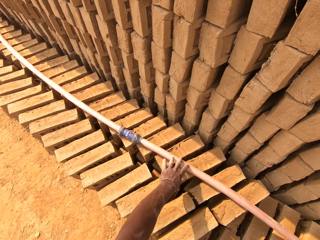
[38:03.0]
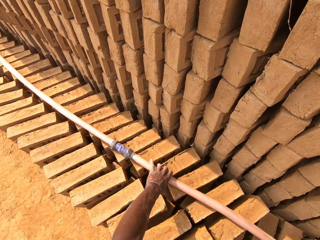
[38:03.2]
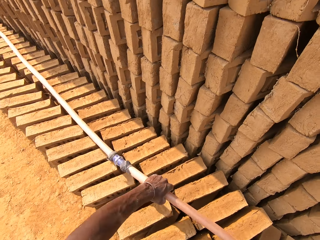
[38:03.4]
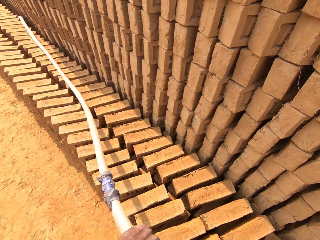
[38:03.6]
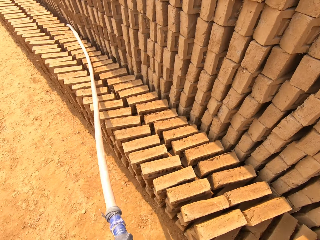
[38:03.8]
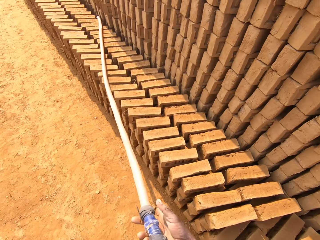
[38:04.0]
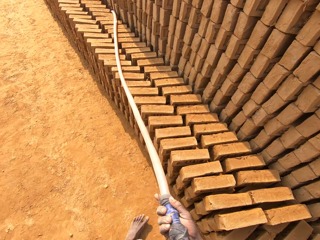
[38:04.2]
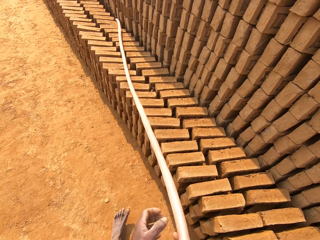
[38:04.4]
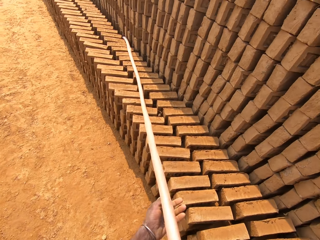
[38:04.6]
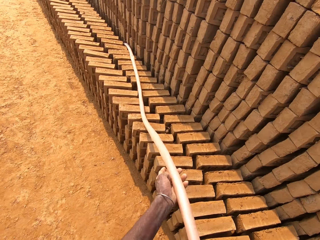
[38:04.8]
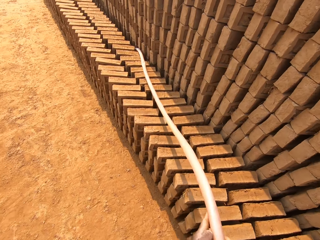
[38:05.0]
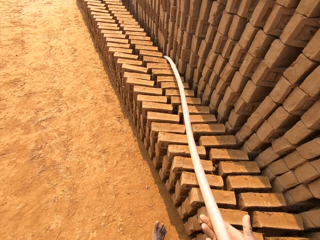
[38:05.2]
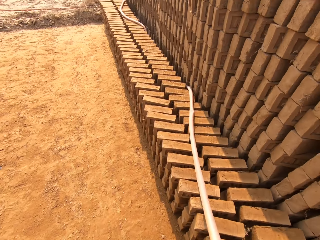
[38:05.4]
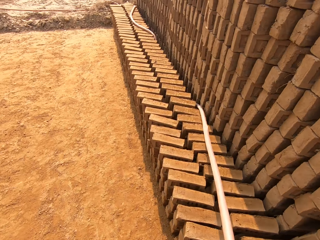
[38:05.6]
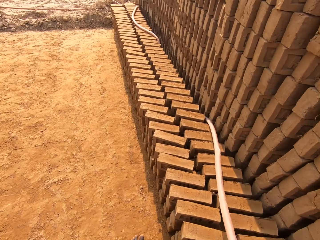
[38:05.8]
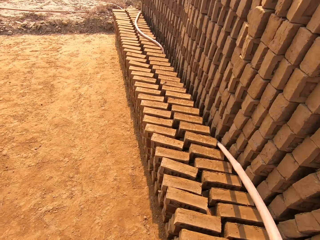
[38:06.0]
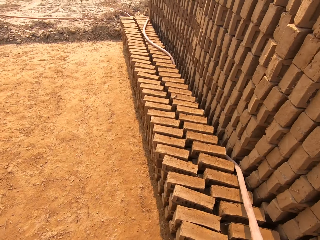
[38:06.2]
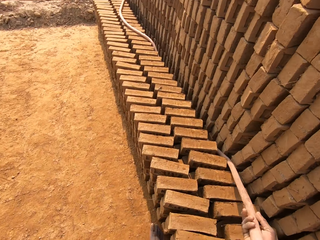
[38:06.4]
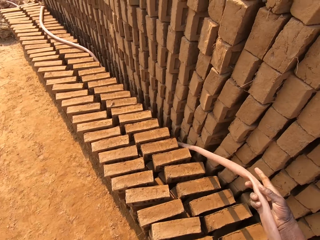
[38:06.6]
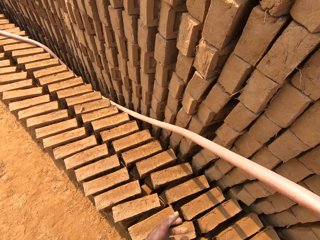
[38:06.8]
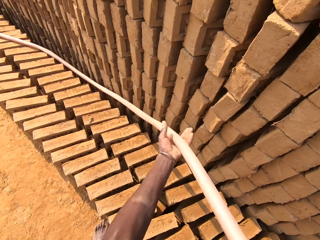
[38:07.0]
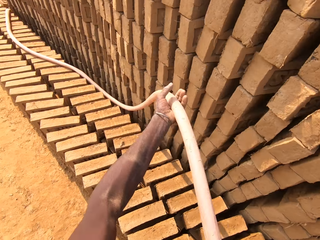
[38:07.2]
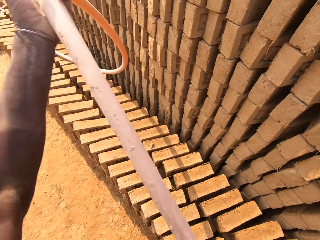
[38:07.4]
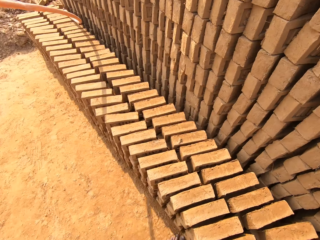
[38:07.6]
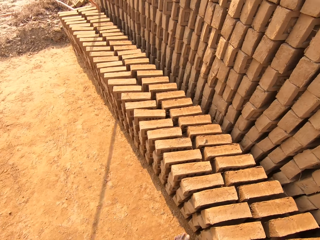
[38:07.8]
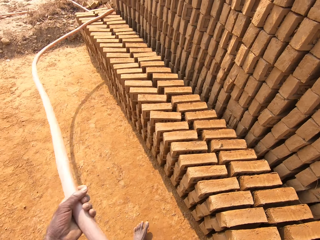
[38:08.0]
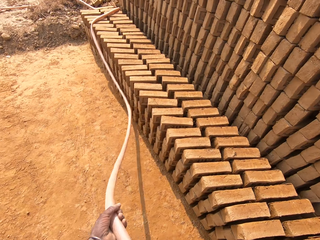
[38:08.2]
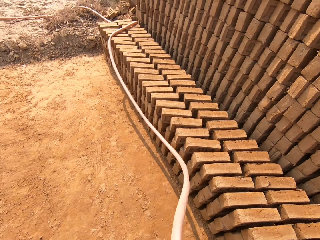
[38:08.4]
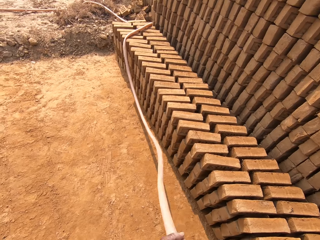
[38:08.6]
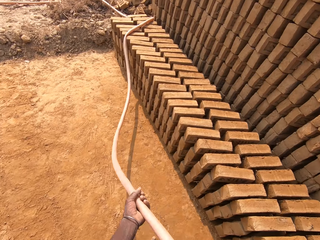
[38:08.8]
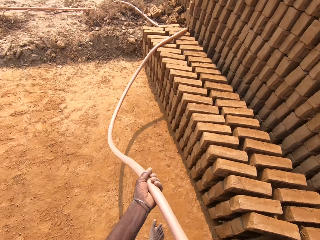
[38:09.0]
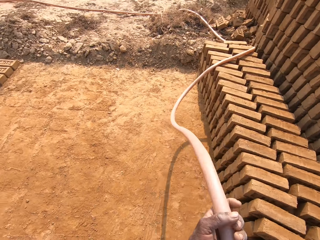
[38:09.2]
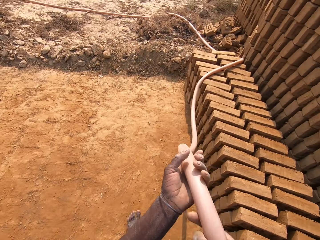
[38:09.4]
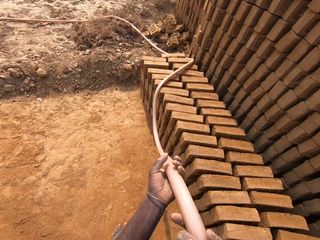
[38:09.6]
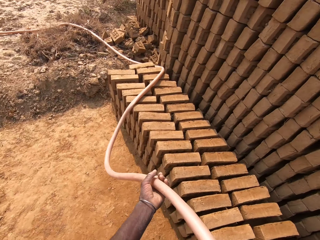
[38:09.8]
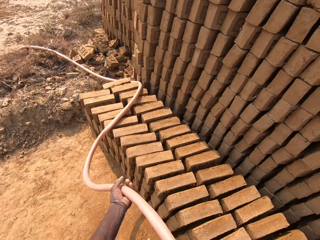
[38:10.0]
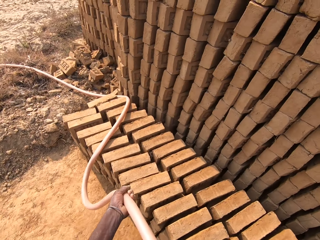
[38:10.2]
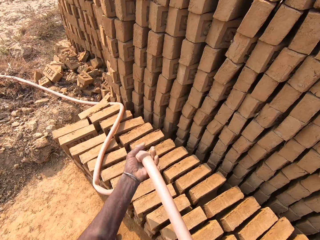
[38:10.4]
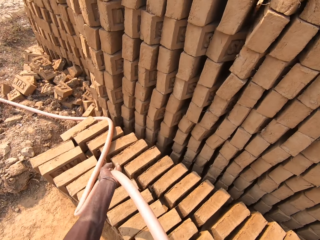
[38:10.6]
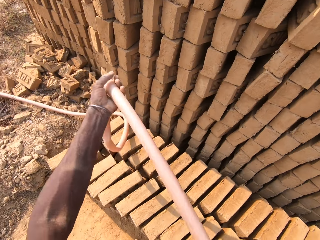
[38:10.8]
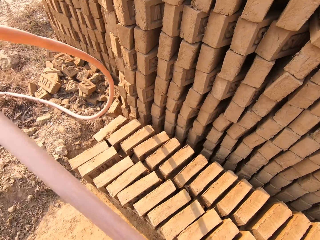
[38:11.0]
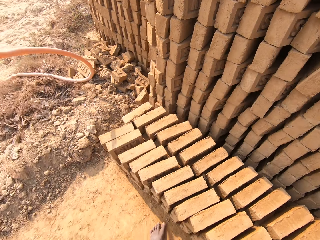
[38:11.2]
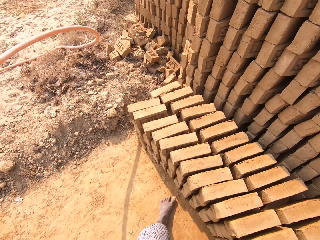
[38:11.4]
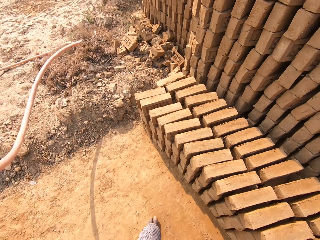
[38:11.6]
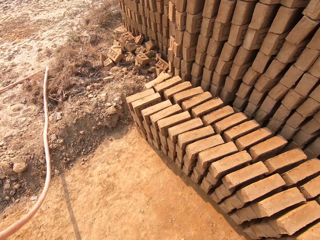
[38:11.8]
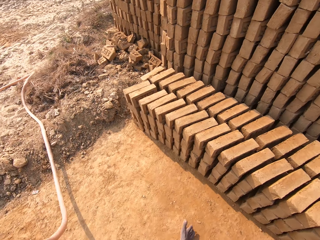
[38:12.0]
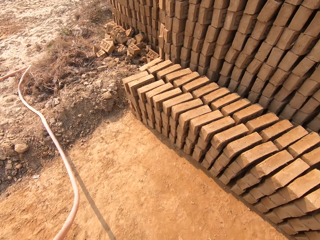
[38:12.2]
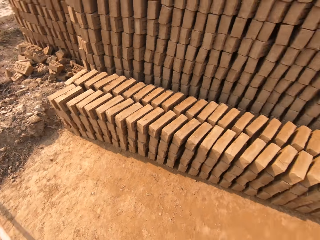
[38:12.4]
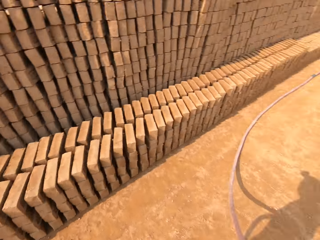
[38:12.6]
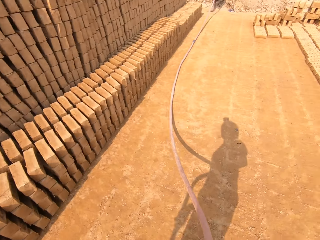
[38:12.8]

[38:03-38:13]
The camera wearer moves a pipe. They pull the pipe. They walk along the blocks. They pull the pipe from the bricks.

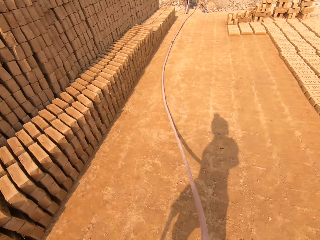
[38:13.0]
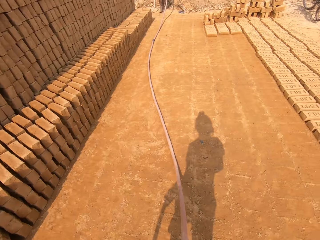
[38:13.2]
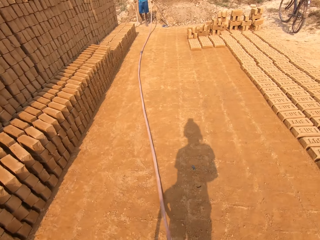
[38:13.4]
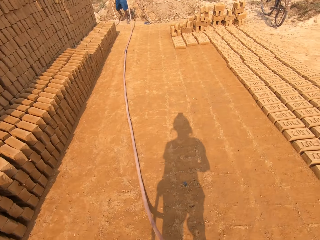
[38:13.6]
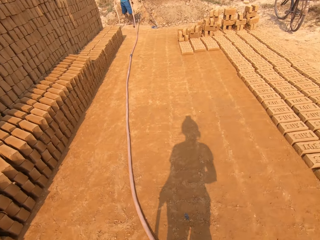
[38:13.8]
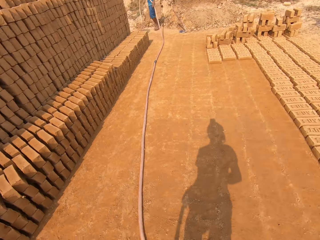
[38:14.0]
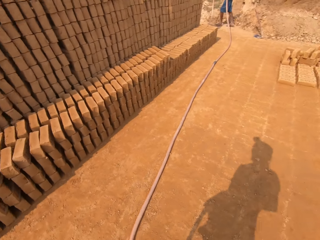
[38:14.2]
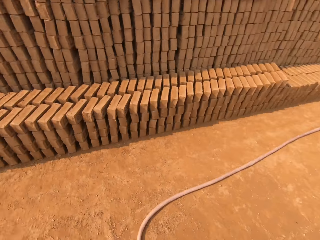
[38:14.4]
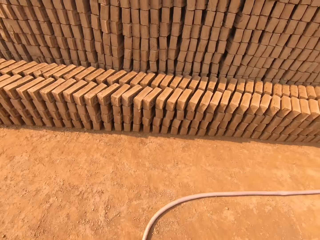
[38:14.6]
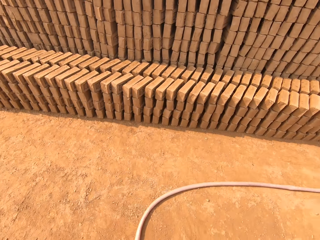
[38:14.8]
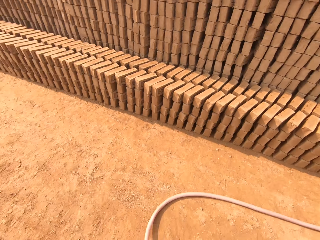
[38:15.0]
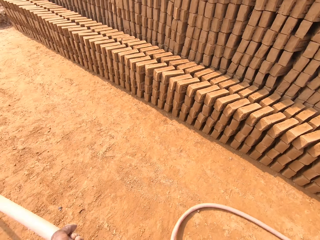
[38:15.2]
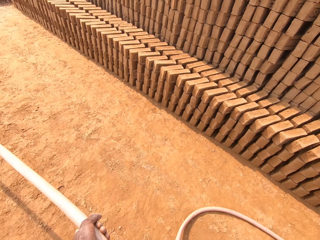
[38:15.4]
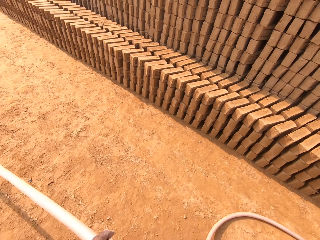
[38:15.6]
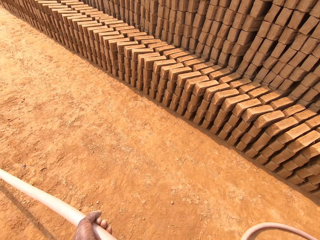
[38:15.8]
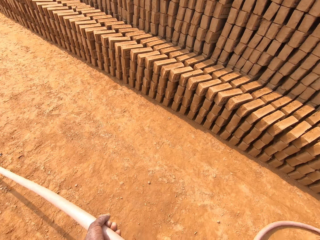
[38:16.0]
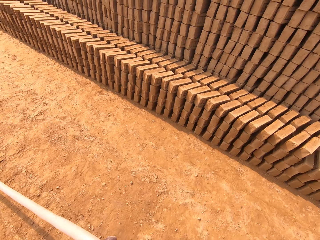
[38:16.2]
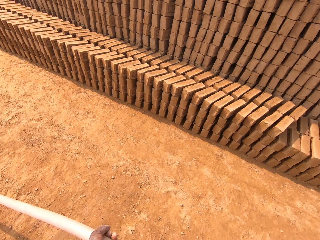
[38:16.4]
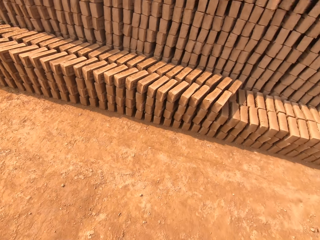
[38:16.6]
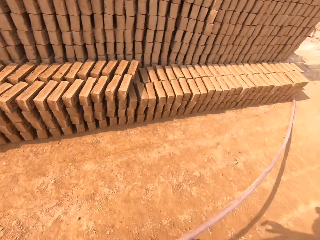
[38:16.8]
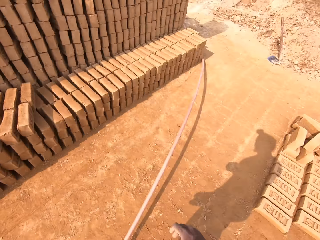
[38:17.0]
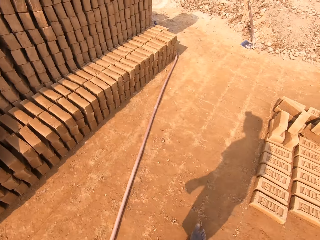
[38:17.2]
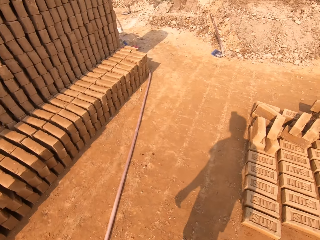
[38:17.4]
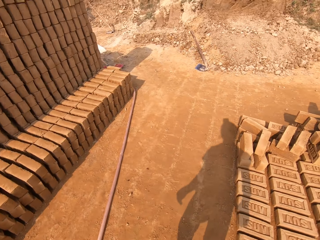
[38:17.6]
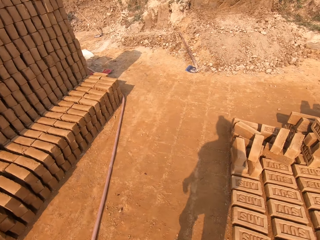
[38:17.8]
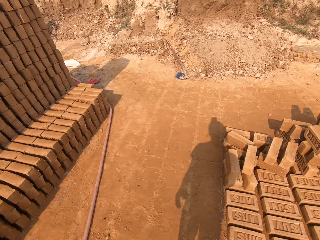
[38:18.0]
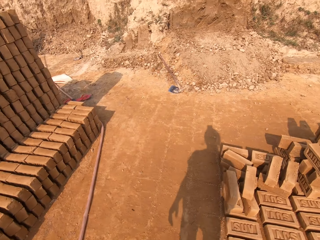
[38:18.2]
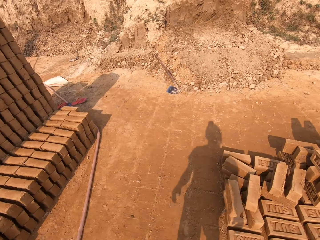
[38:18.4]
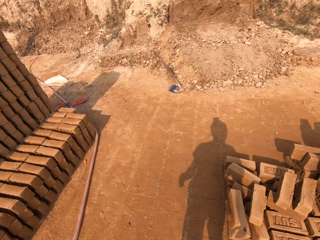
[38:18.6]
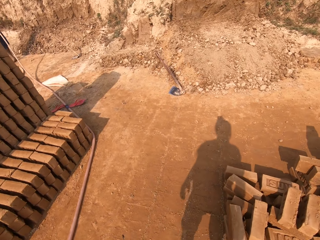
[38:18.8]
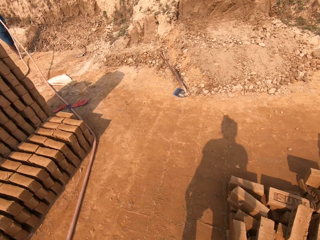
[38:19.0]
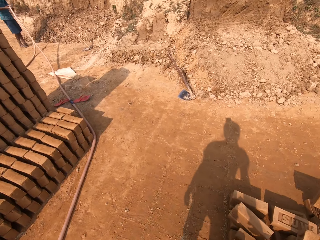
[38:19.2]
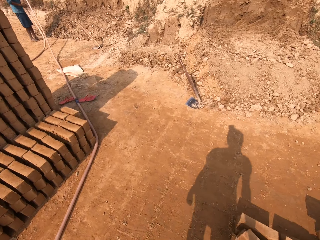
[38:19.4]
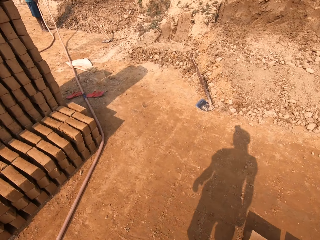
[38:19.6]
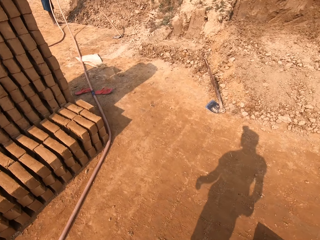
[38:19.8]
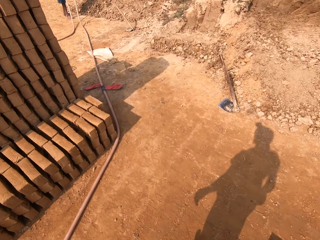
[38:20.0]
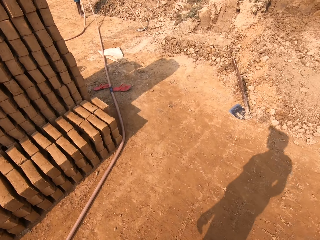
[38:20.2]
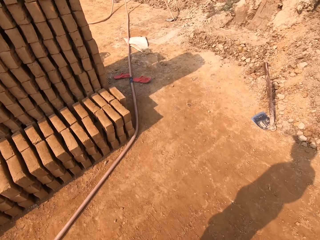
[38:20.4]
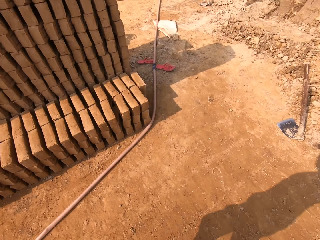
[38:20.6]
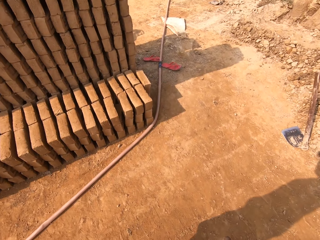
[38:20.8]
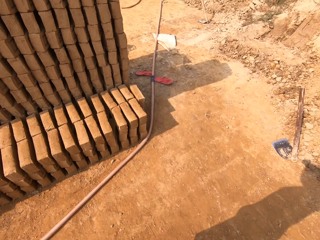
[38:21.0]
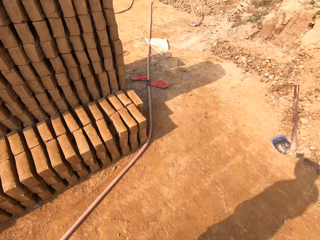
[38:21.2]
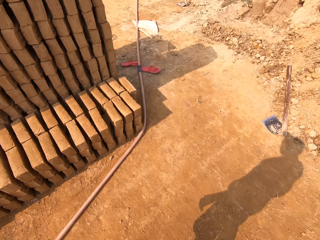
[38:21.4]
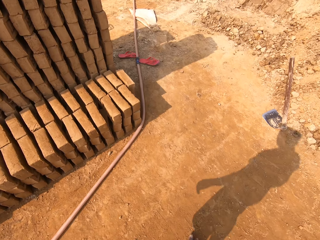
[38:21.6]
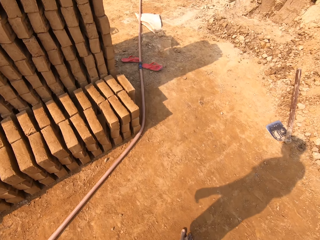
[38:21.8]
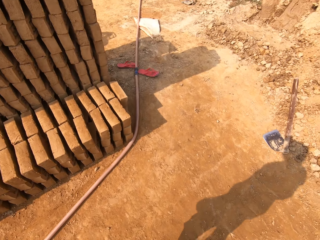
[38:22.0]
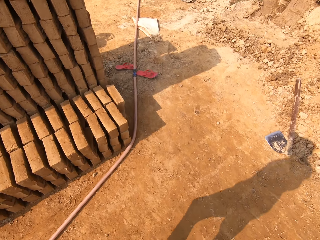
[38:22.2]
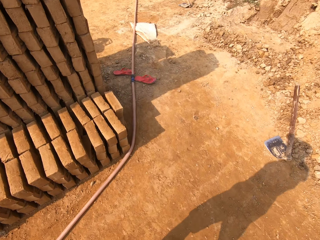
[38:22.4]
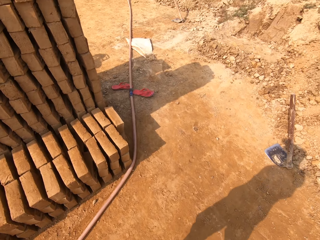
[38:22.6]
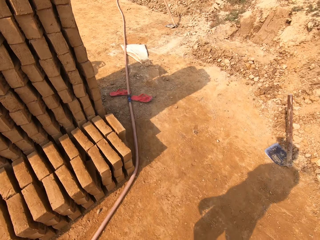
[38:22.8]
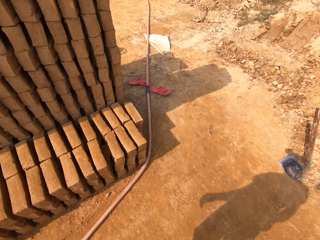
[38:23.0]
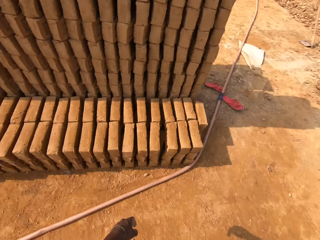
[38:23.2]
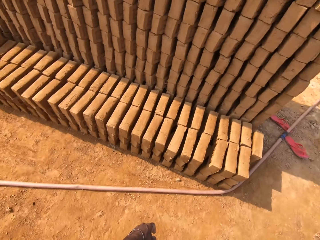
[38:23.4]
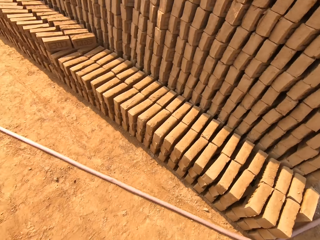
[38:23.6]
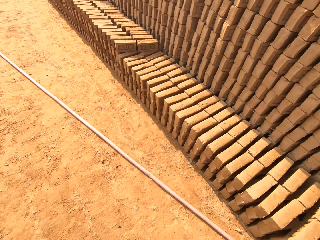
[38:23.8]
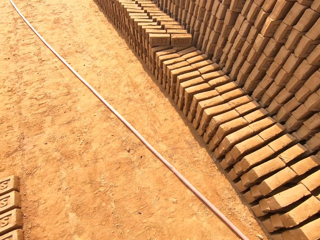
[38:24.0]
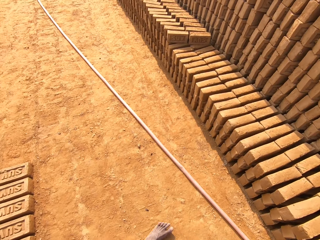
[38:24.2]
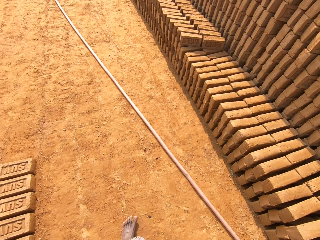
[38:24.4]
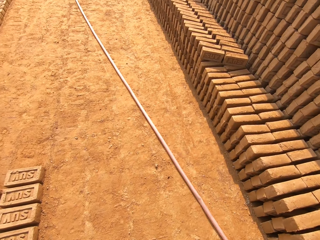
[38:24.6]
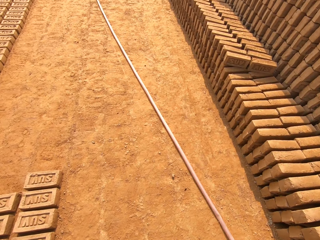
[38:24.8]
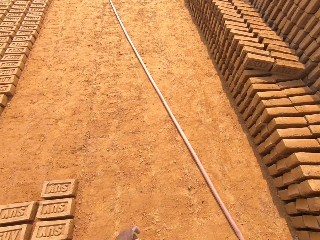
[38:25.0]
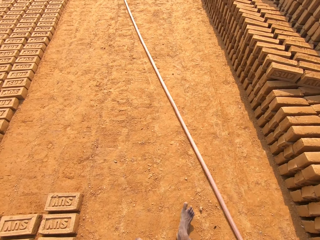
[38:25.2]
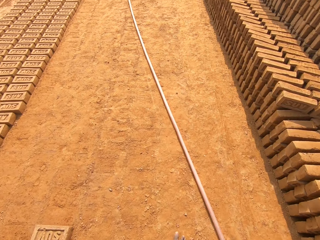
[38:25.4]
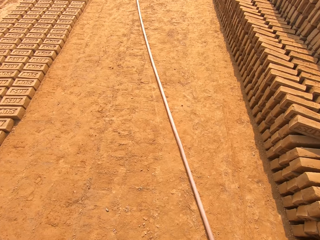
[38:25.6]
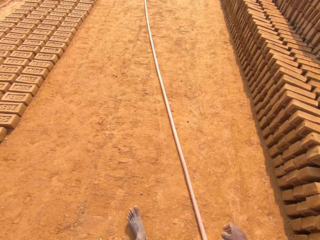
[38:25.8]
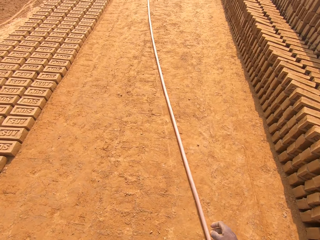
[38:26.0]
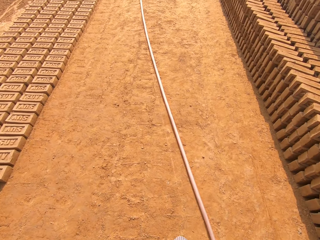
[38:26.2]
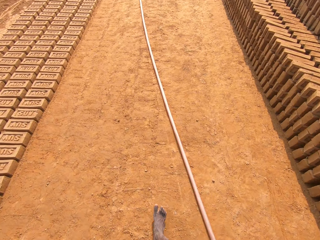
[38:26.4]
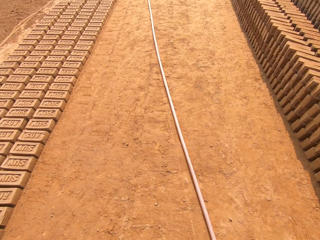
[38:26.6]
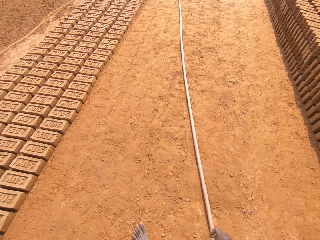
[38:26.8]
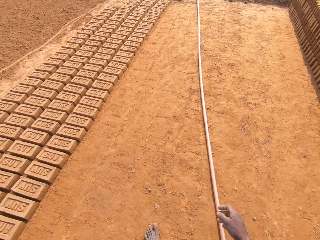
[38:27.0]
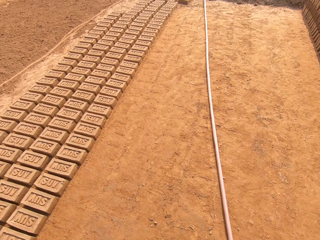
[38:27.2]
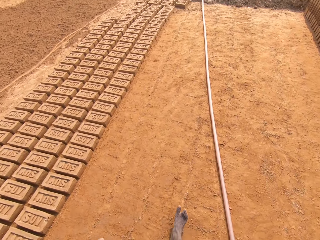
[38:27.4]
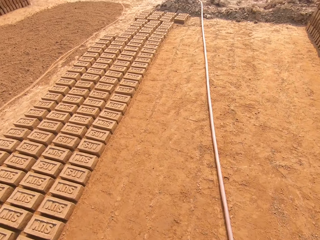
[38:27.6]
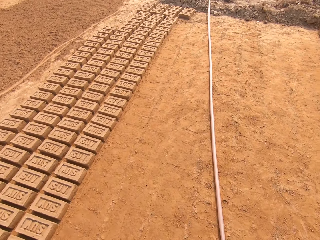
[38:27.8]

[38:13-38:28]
The camera wearer walks back. A man holds the pipe from the other end. The camera wearer looks back. They pull the pipe. They walk in the field. The man holds the pipe from the other end. The camera wearer talks to the man. They walk in the field.
